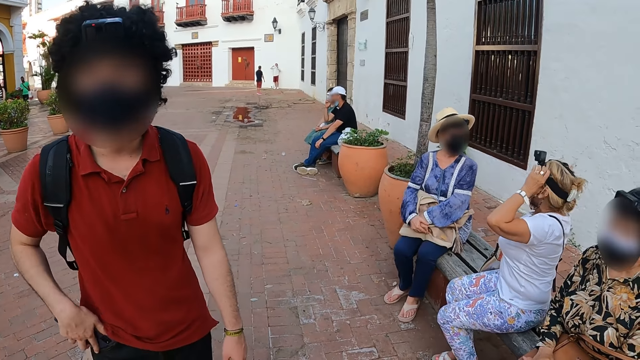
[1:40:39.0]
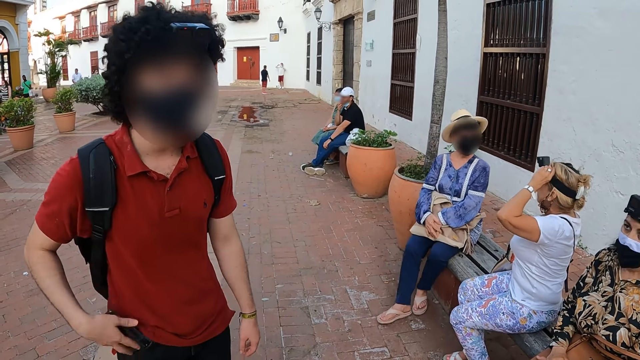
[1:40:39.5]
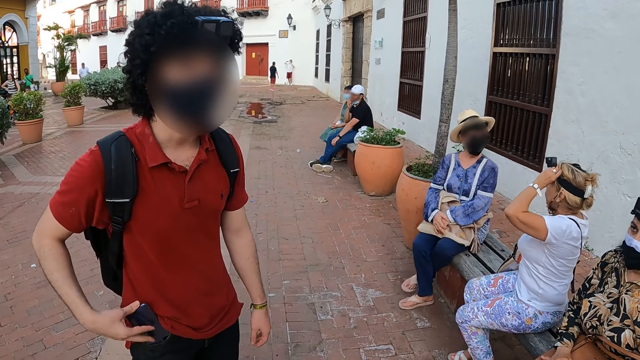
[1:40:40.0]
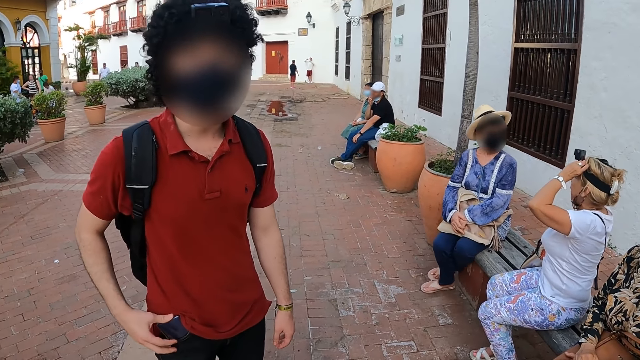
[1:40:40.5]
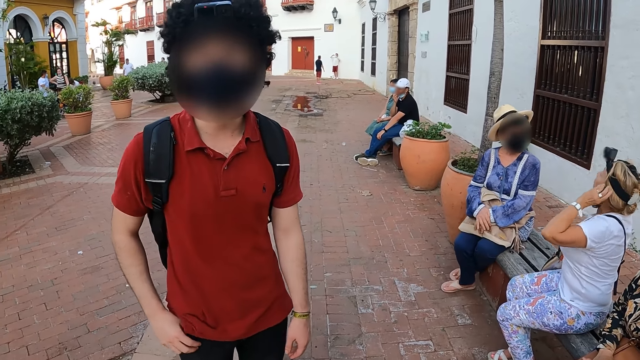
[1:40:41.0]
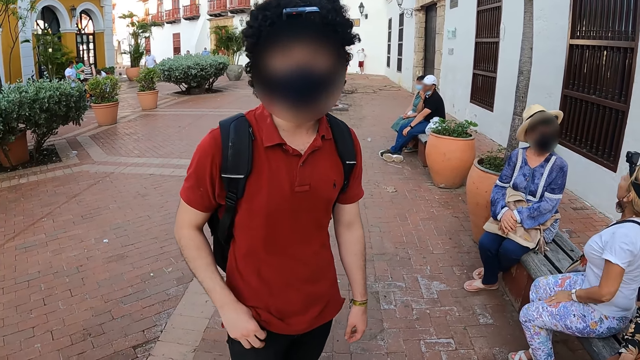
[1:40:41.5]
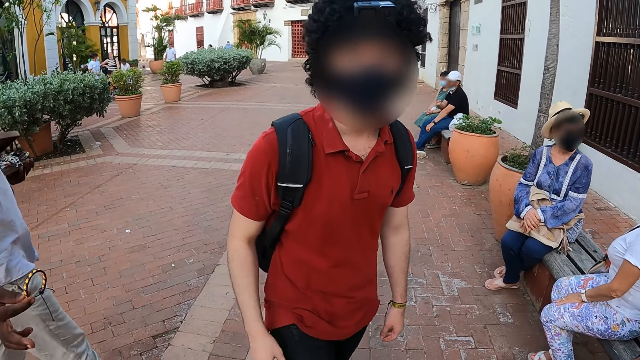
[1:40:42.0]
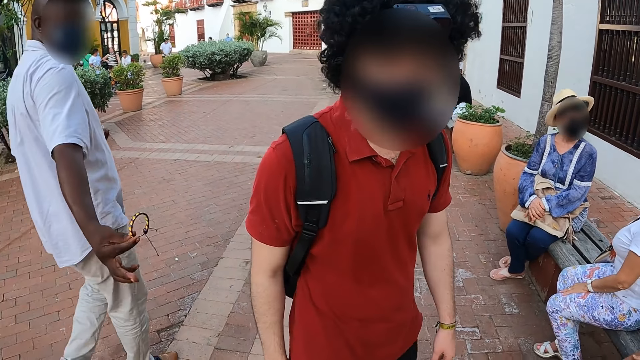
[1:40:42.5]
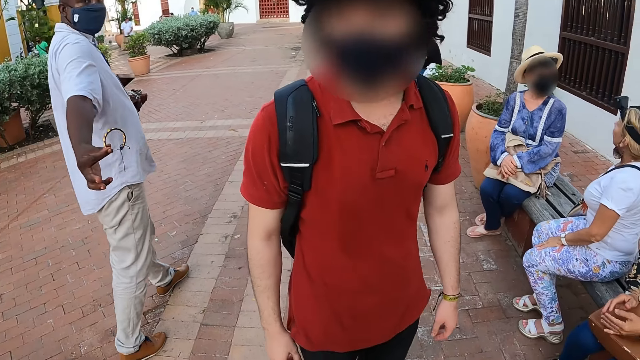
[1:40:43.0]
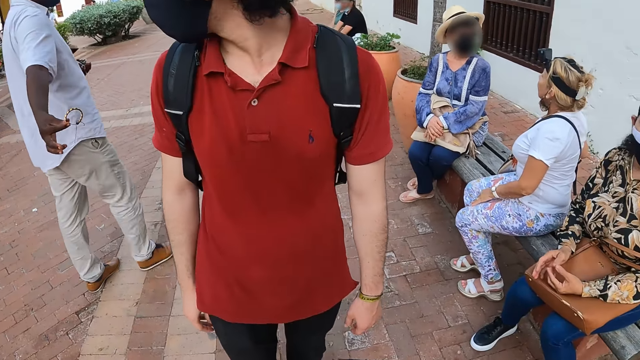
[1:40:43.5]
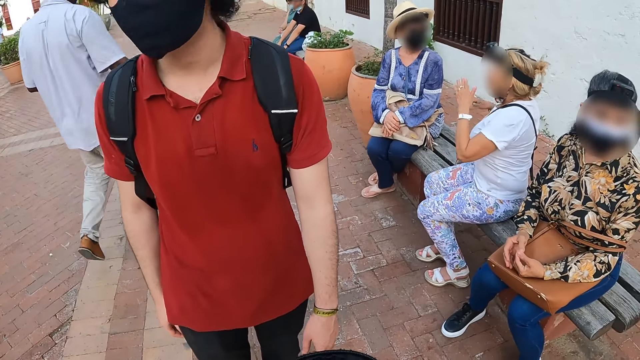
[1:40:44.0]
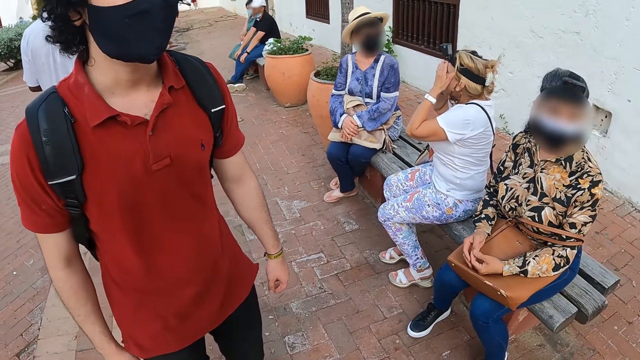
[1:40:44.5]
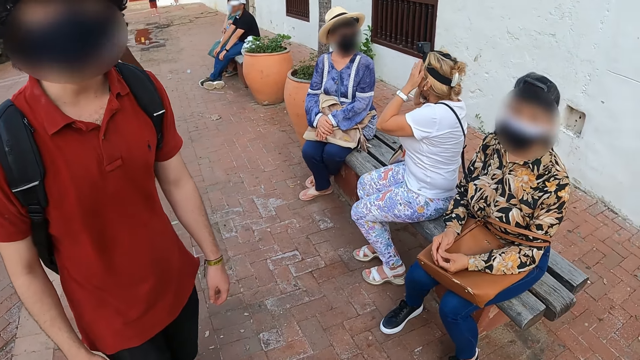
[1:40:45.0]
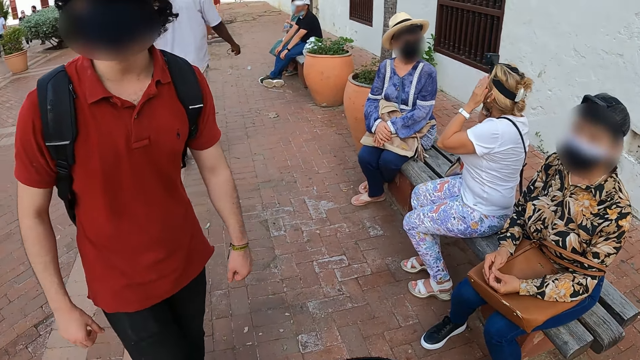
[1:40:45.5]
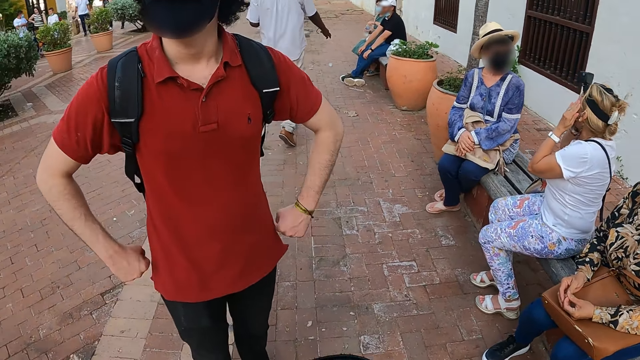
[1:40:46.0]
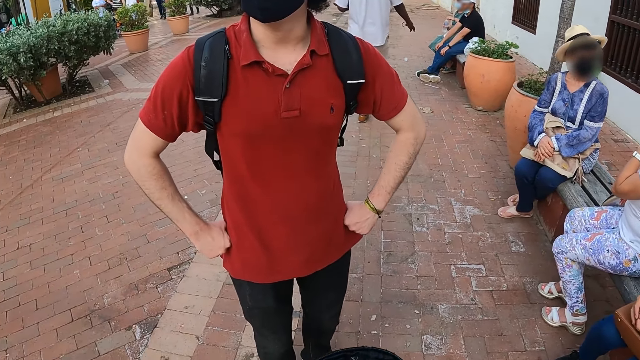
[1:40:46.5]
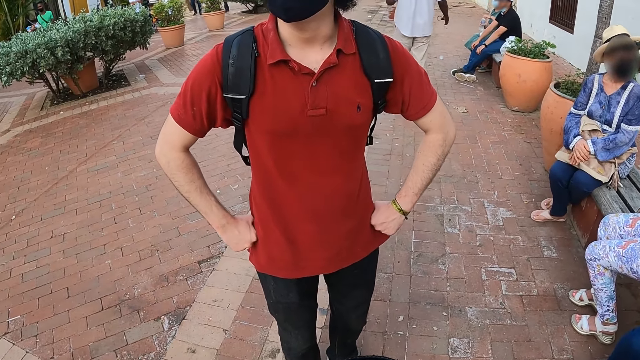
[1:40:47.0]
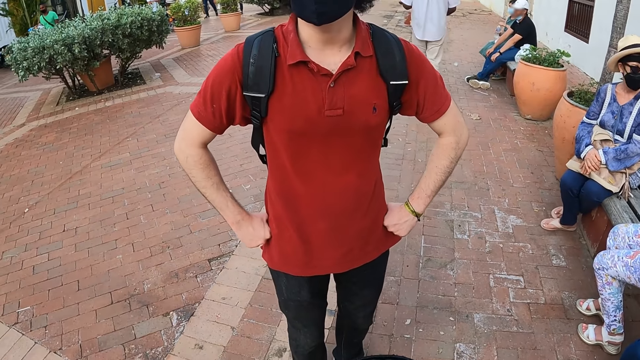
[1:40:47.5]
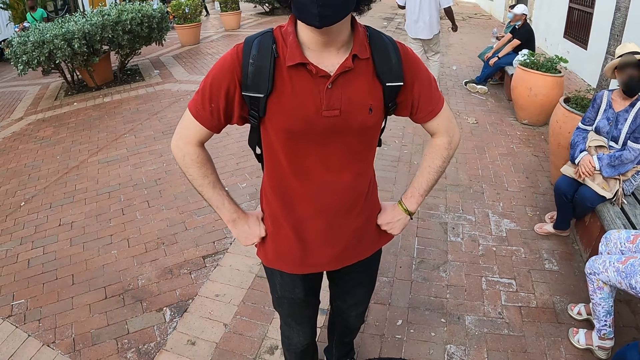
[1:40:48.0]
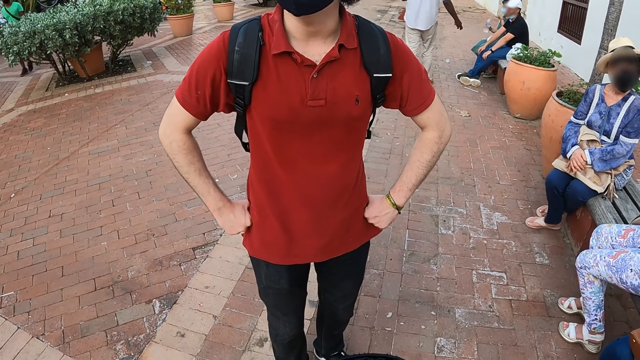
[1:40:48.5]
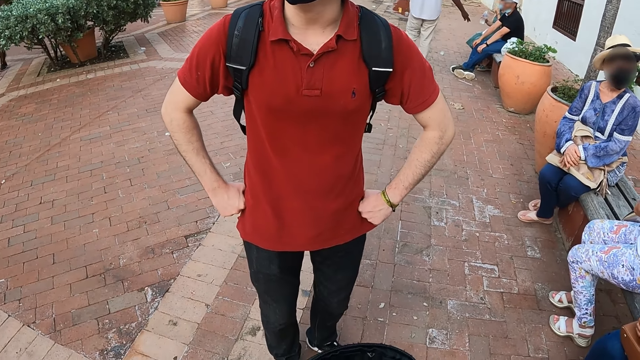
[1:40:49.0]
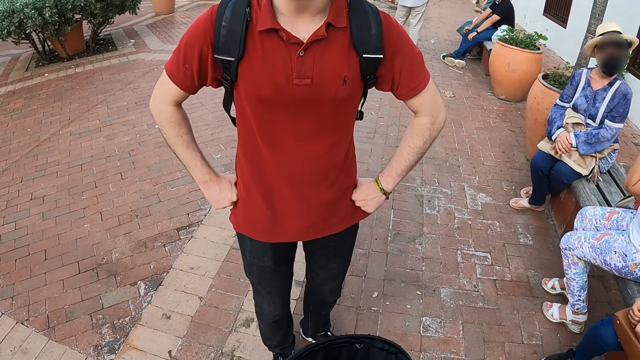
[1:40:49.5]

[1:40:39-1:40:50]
A man shows a bracelet to the camera wearer. Another man puts his hands on his waist.

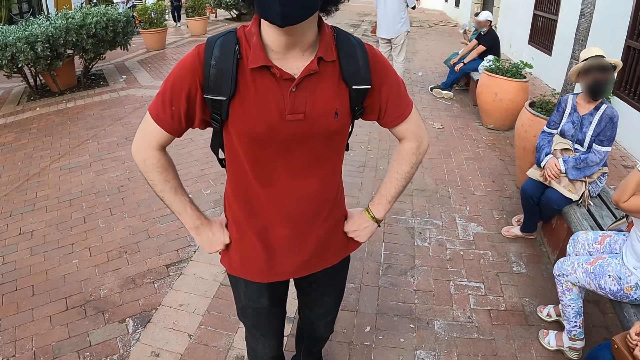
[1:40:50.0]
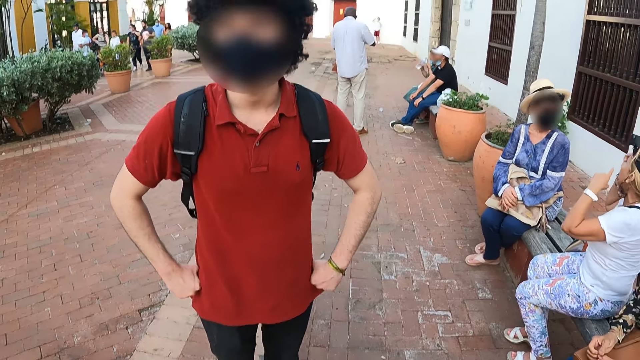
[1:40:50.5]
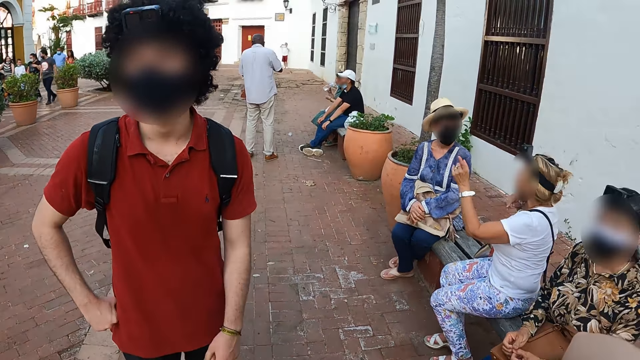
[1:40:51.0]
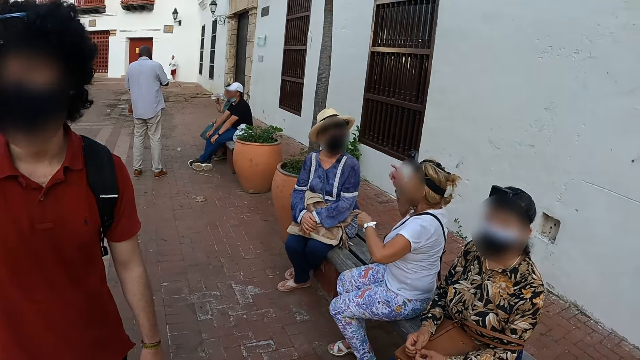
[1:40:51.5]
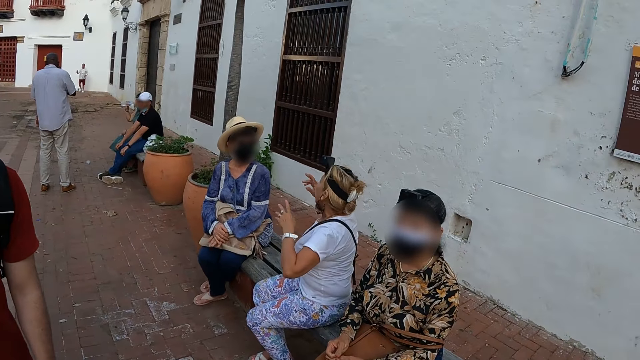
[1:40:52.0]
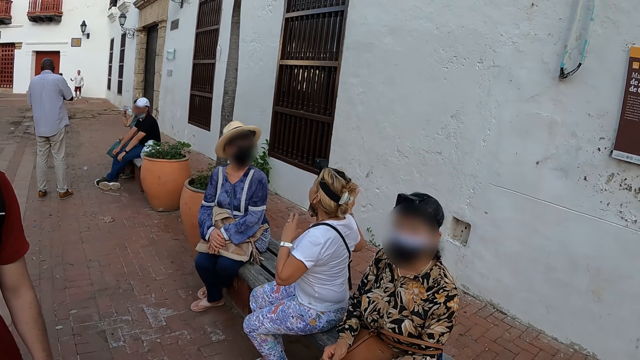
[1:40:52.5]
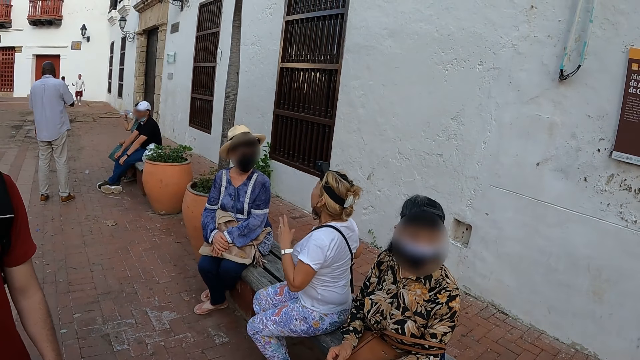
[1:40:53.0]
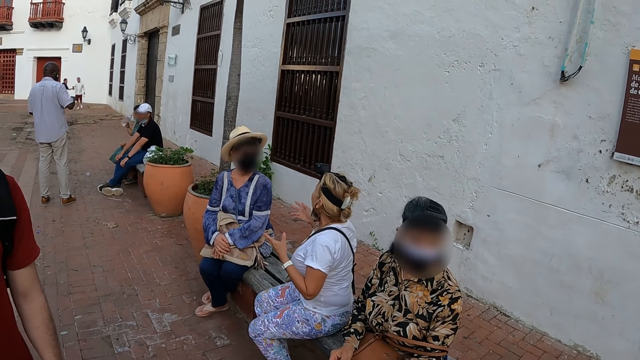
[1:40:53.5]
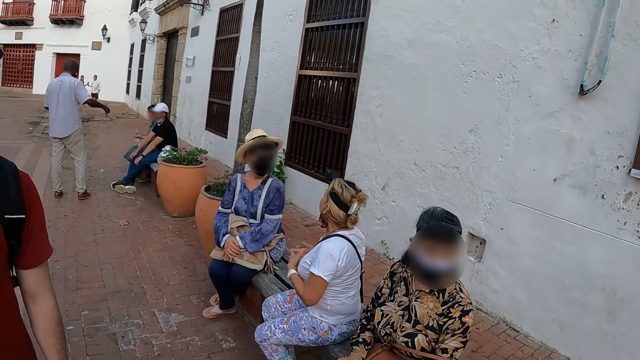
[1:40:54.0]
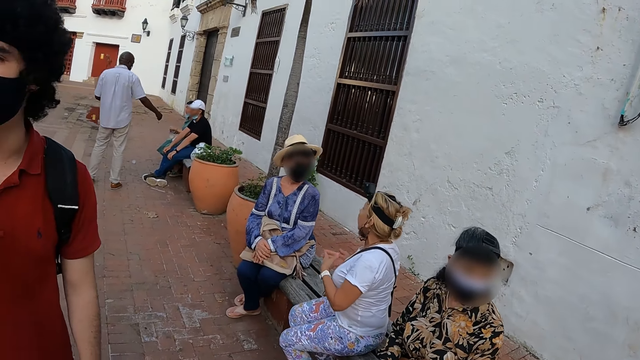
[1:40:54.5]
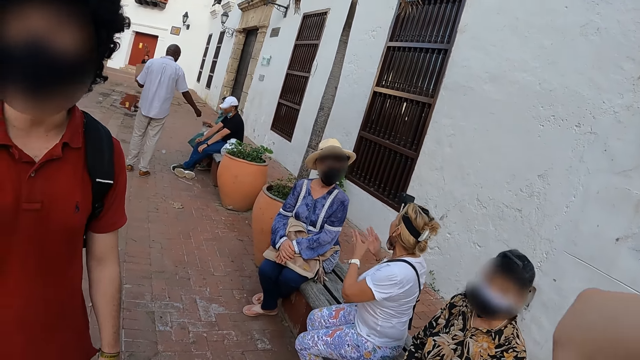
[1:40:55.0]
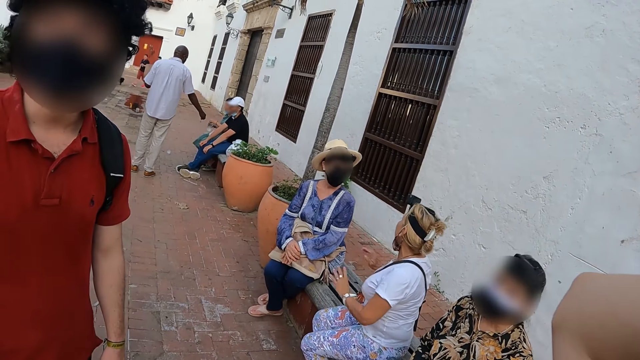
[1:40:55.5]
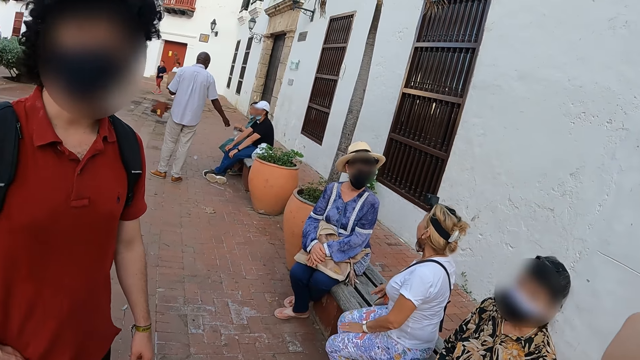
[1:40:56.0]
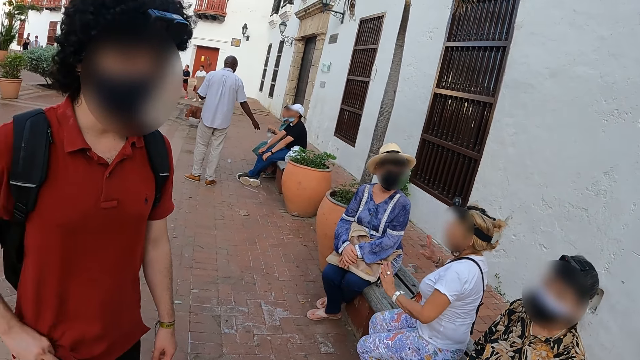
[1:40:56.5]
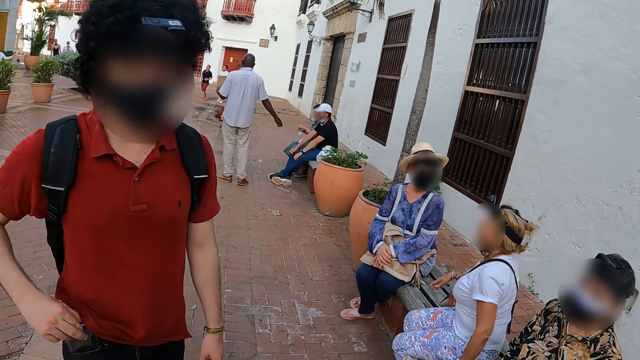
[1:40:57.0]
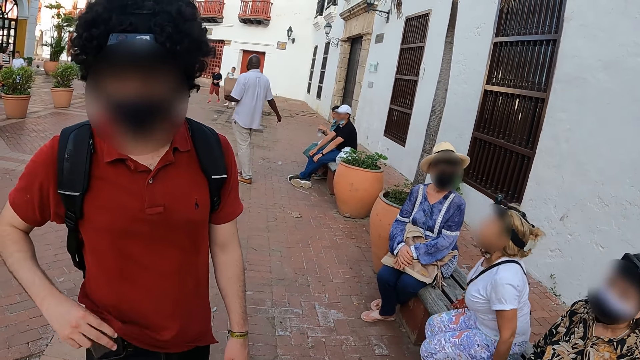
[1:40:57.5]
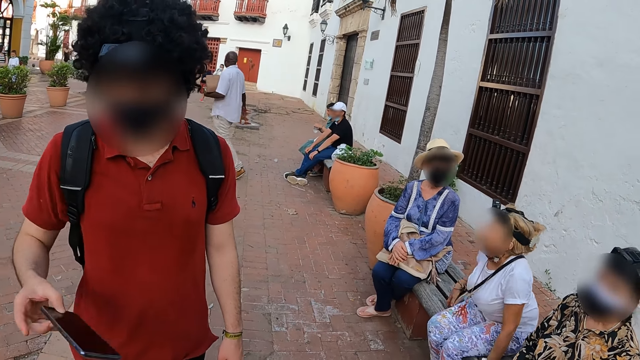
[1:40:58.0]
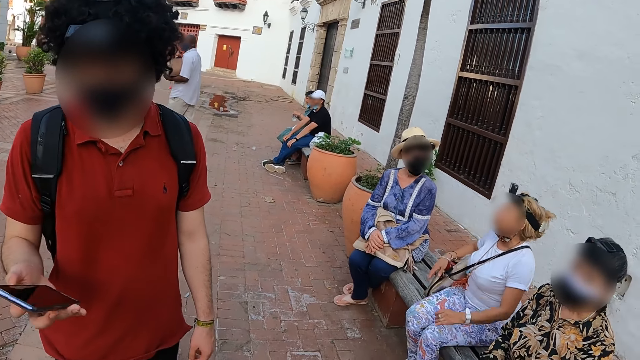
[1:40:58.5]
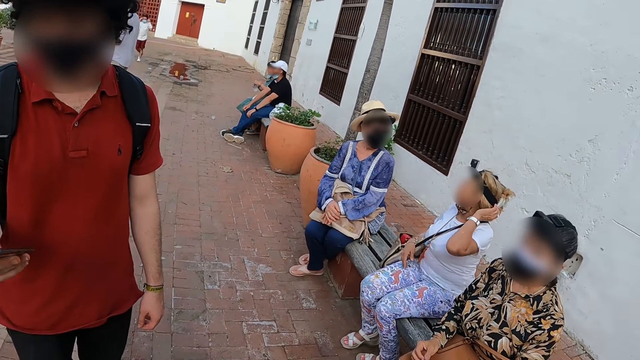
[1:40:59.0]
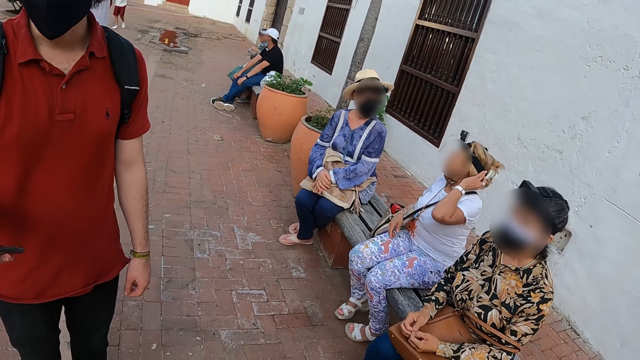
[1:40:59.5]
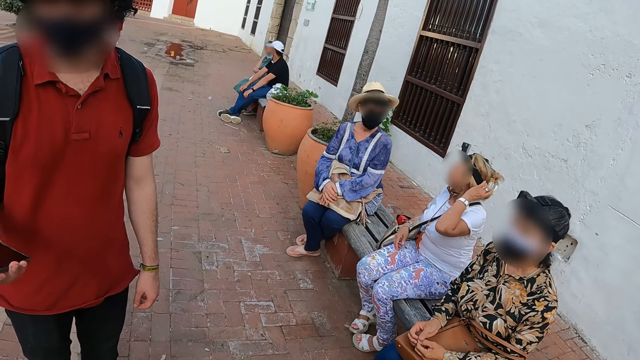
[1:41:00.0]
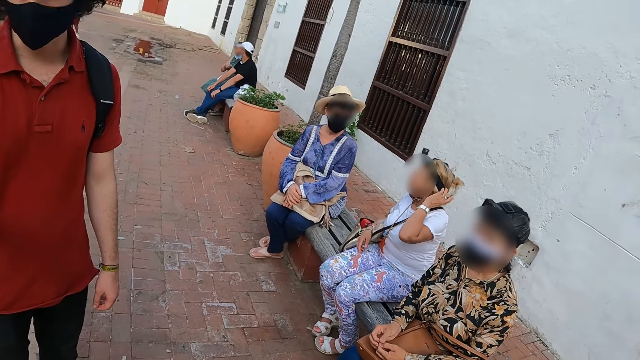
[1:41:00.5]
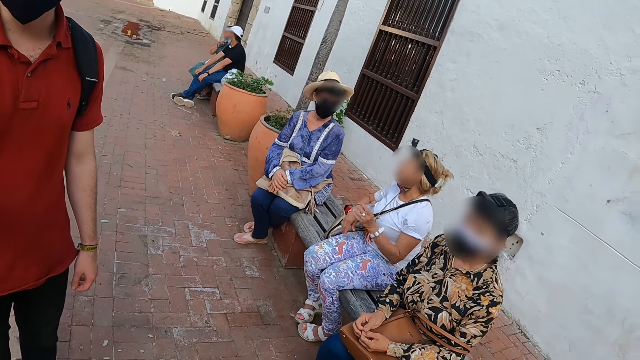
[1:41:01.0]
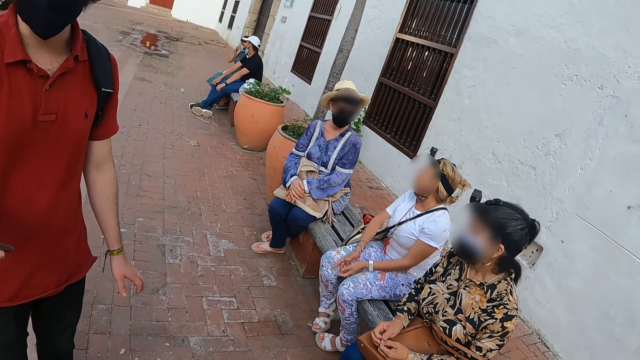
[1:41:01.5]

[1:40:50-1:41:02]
A woman interacts with people. A man removes a mobile phone from his pocket. The man operates the phone.
